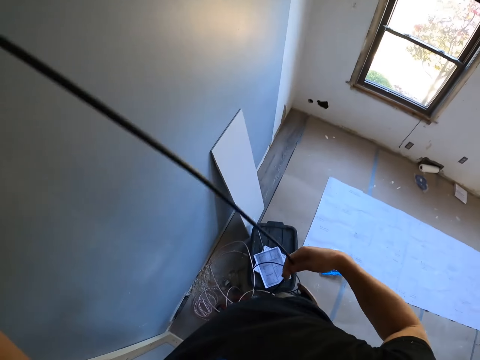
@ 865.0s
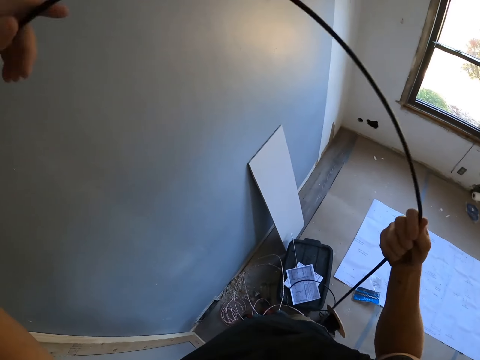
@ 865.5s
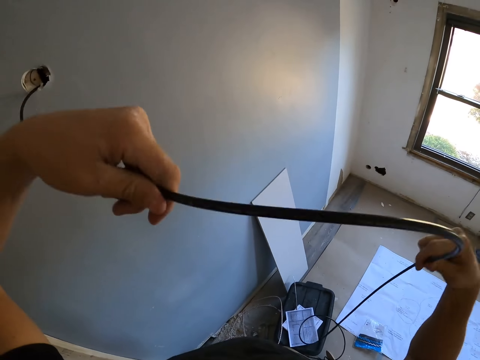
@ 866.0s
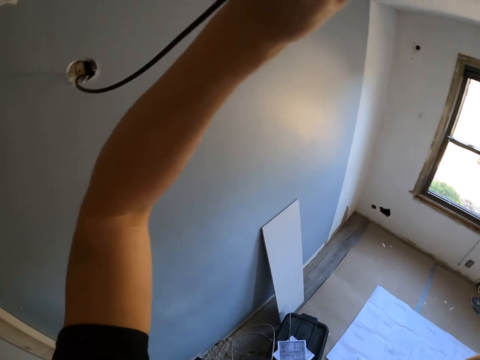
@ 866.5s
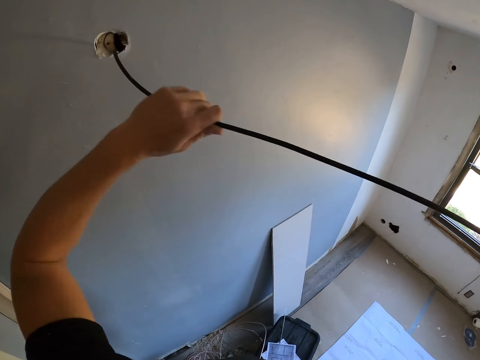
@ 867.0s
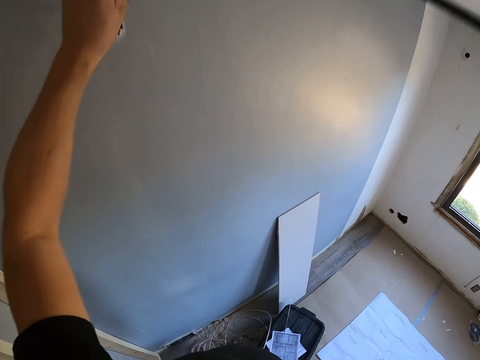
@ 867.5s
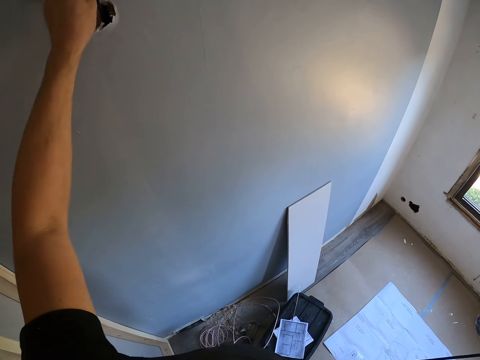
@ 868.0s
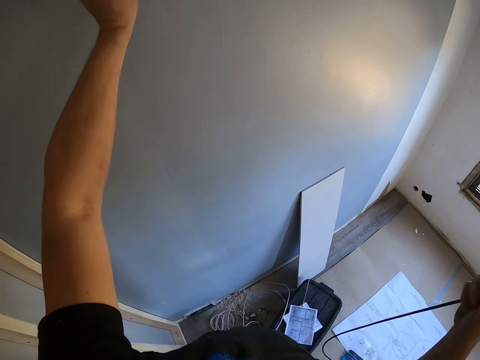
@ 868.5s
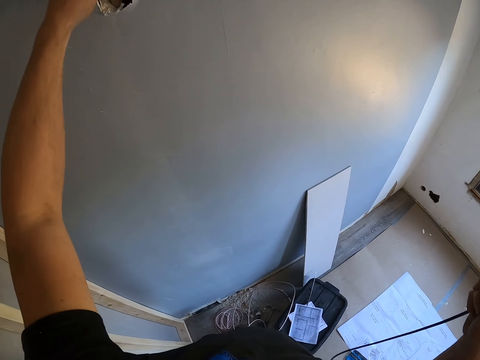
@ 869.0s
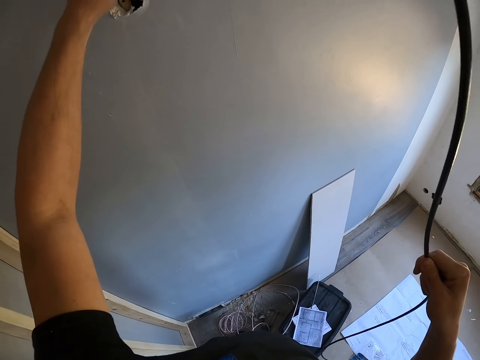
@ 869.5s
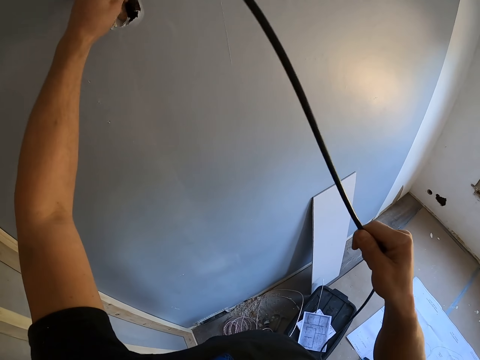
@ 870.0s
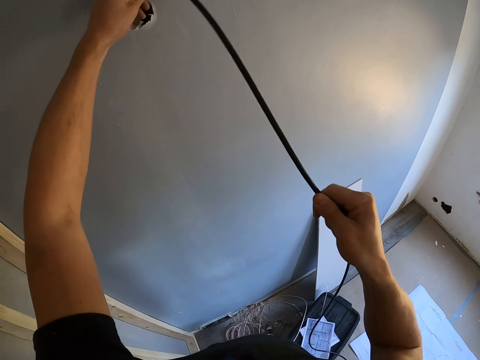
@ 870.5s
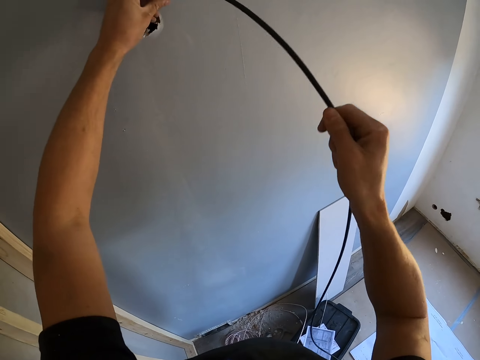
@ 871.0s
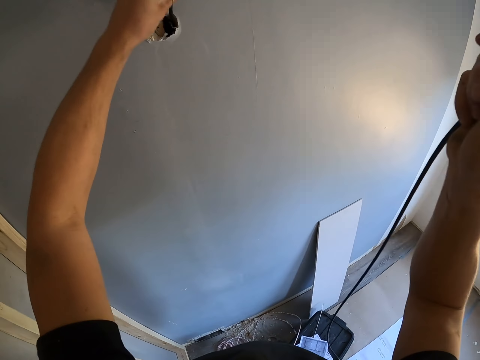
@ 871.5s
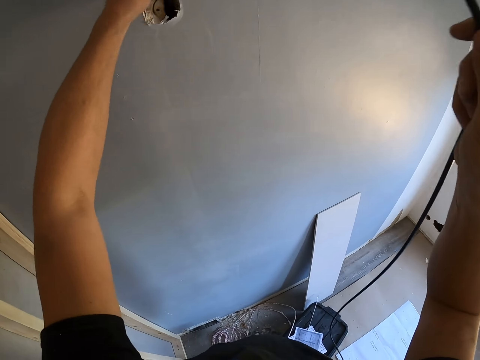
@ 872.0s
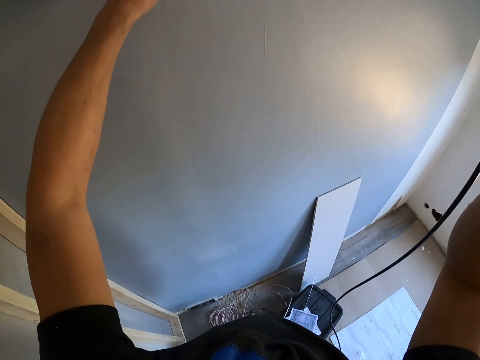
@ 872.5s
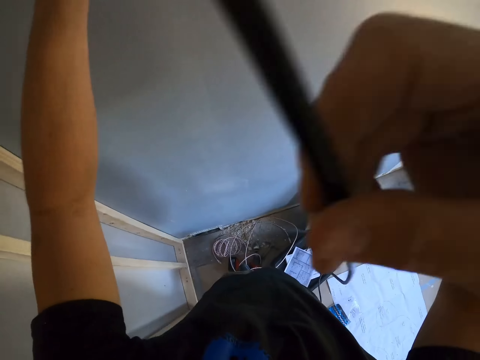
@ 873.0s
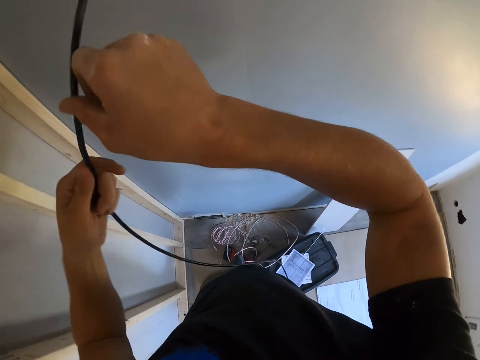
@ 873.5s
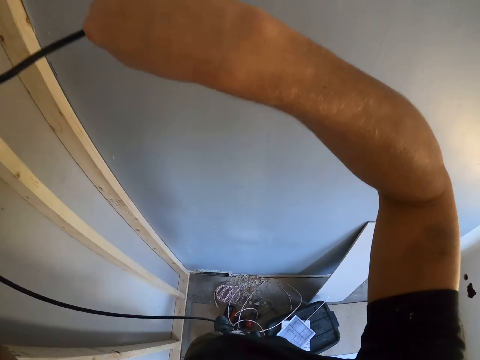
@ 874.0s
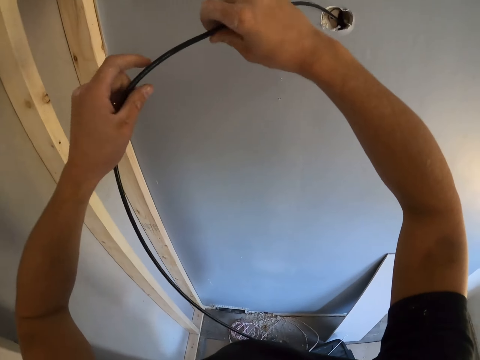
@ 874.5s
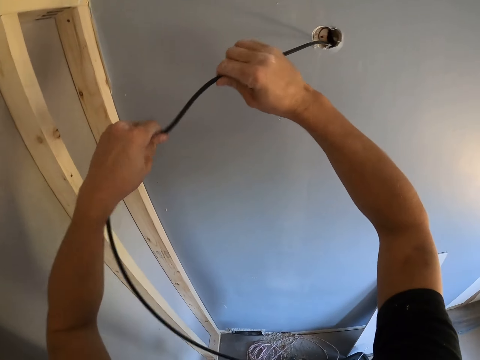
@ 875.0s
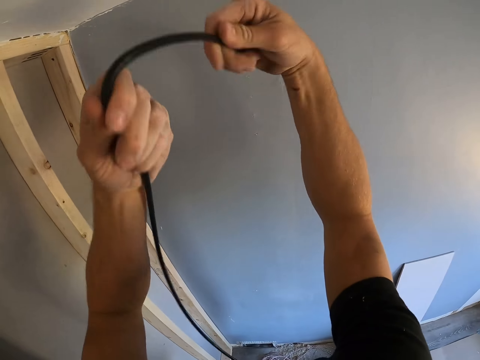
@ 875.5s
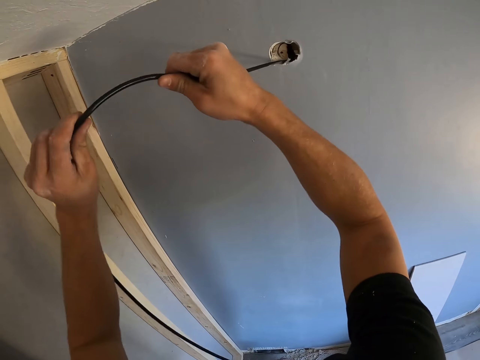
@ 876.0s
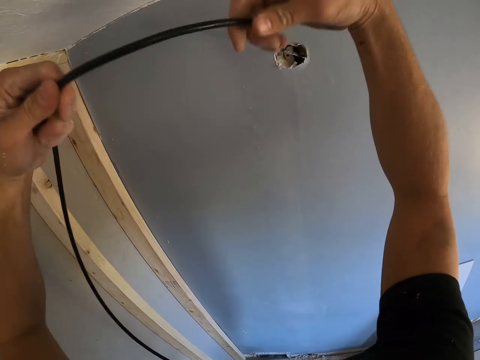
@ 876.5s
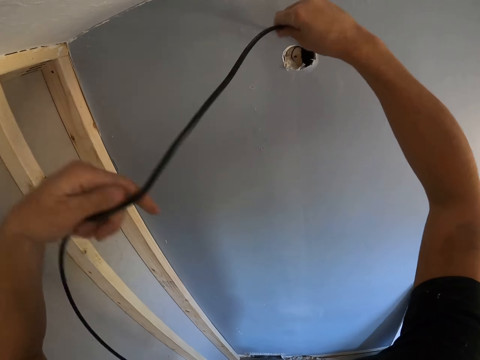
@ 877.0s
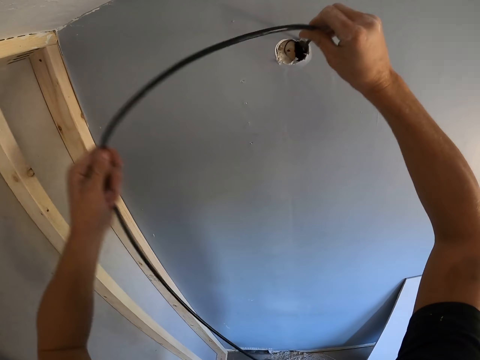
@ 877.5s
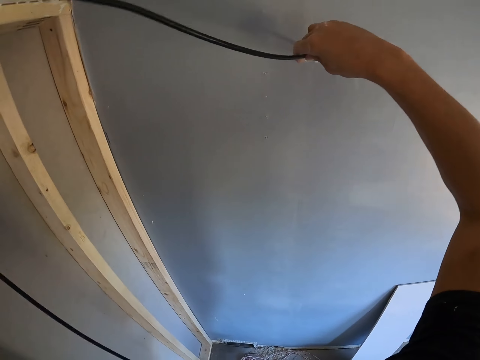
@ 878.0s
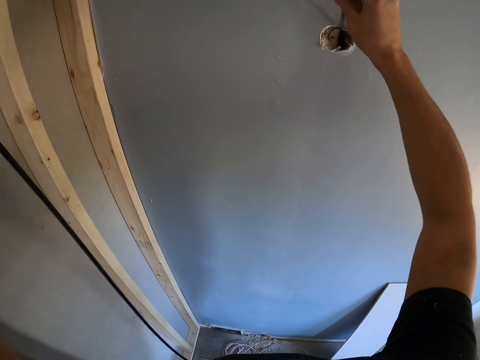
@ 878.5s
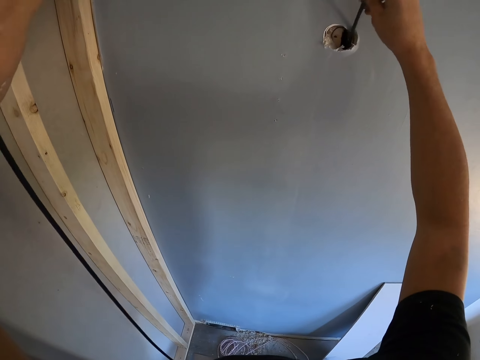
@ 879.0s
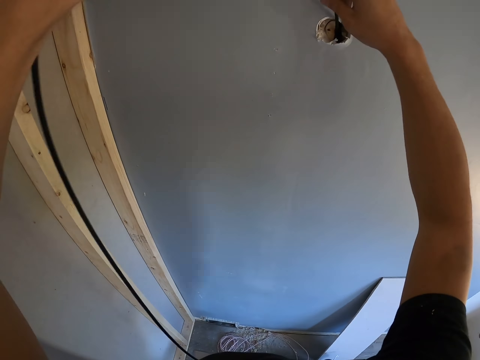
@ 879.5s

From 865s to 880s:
The camera wearer twists the cable. They hold the cable with both hands. They twist the cable.

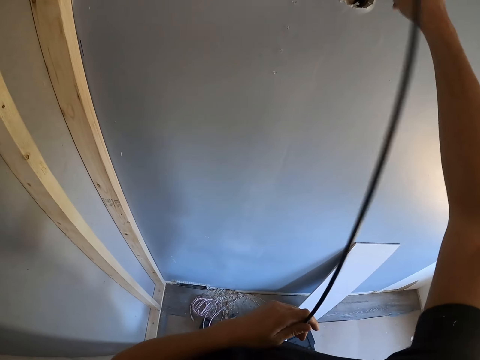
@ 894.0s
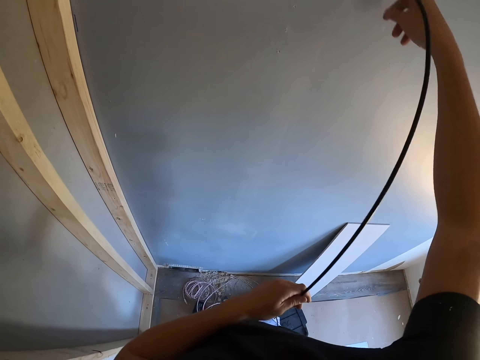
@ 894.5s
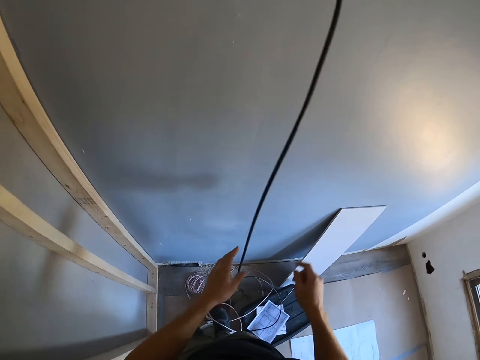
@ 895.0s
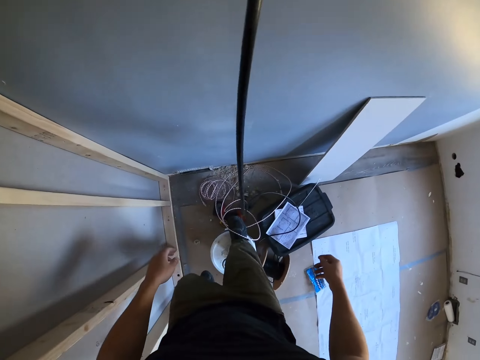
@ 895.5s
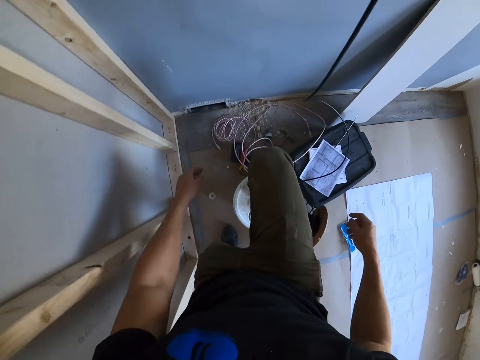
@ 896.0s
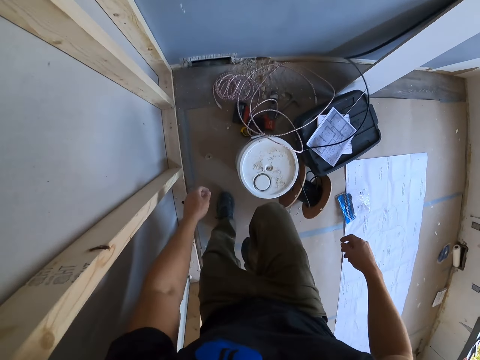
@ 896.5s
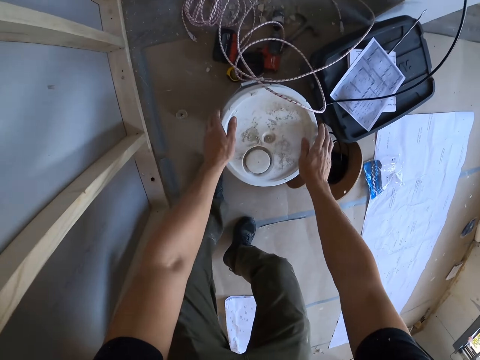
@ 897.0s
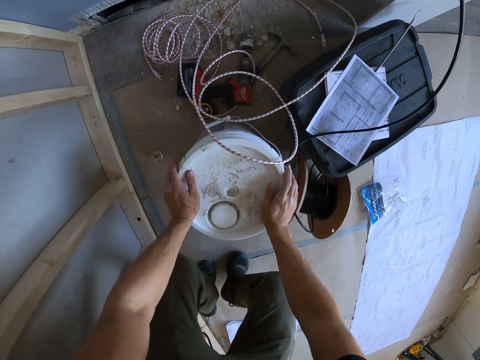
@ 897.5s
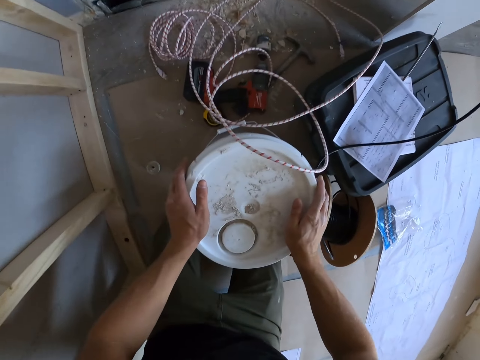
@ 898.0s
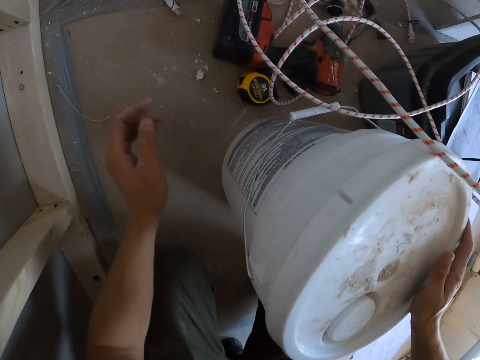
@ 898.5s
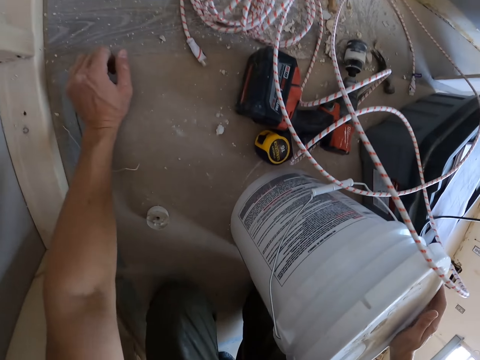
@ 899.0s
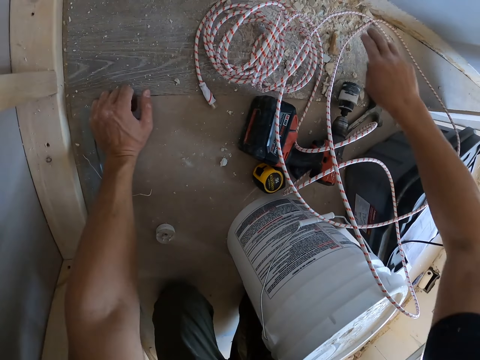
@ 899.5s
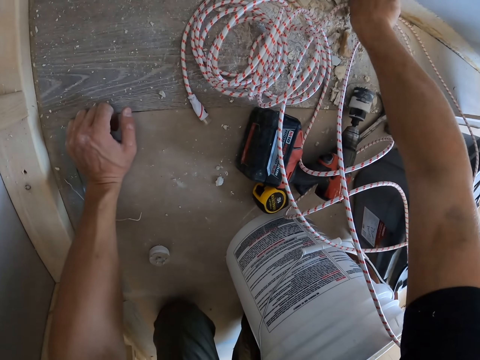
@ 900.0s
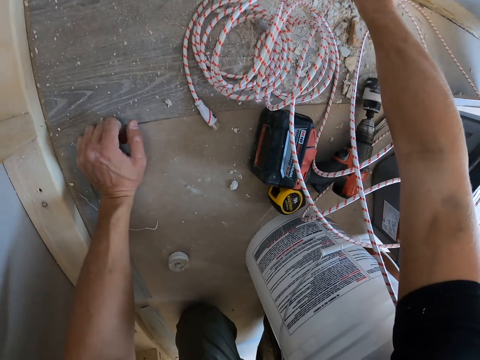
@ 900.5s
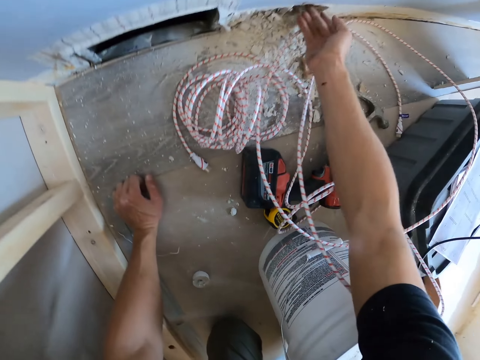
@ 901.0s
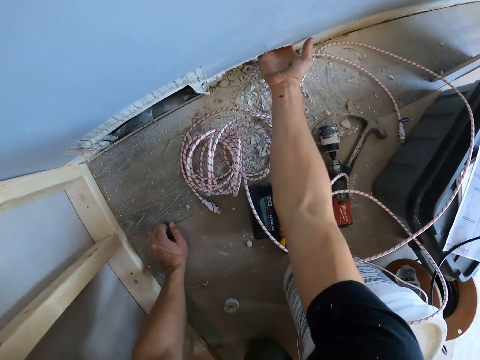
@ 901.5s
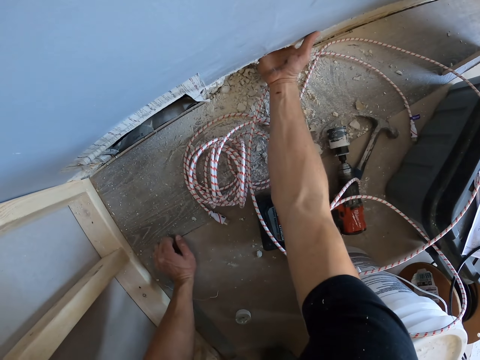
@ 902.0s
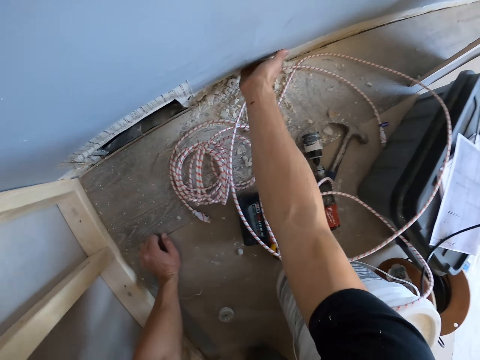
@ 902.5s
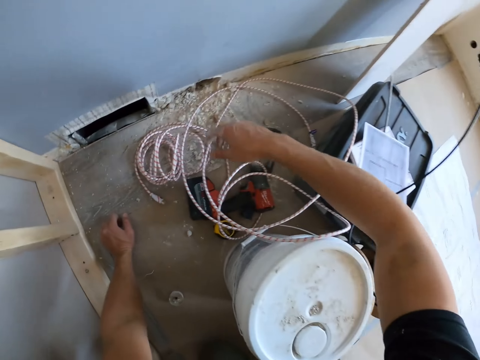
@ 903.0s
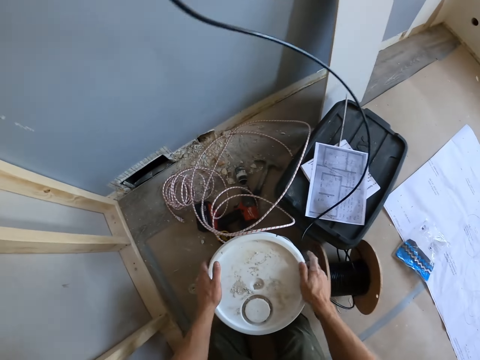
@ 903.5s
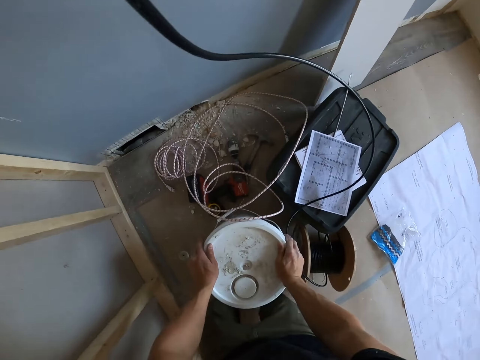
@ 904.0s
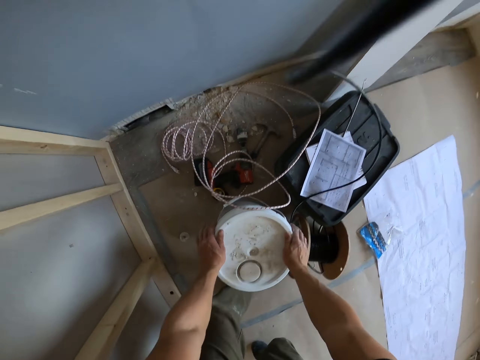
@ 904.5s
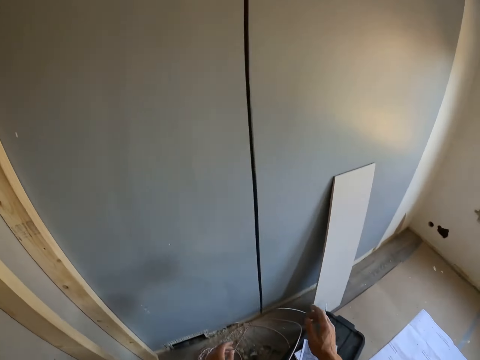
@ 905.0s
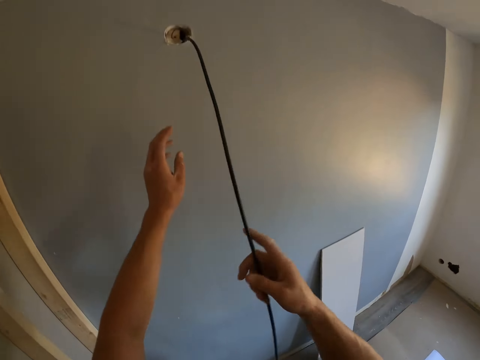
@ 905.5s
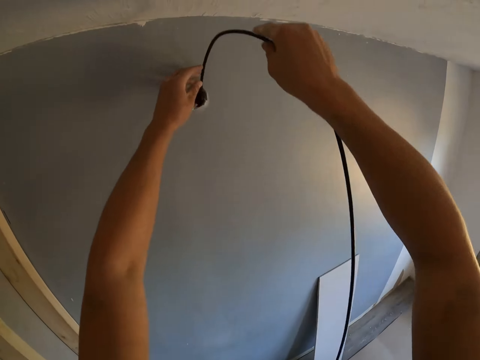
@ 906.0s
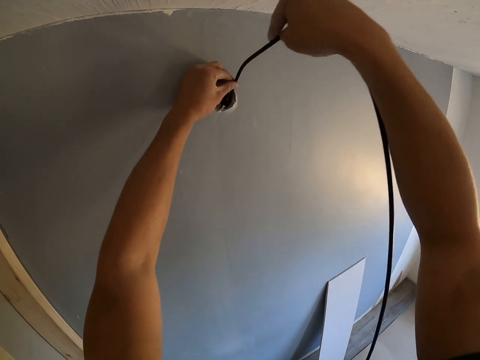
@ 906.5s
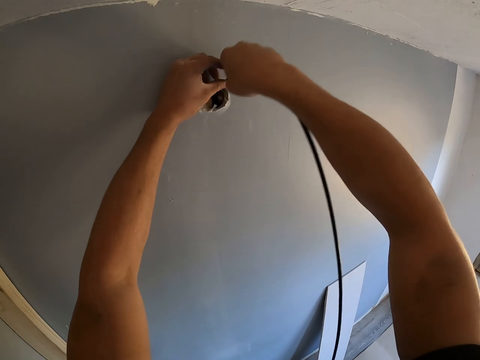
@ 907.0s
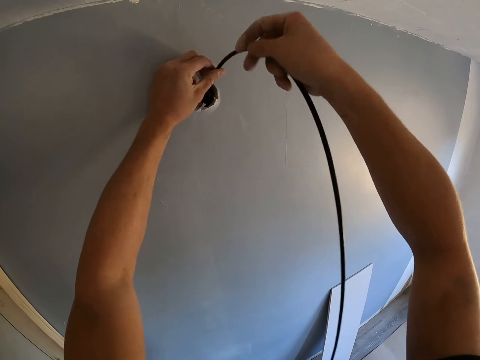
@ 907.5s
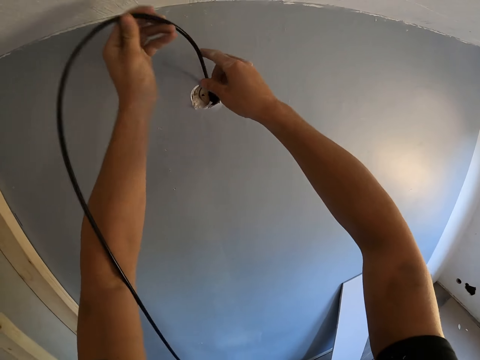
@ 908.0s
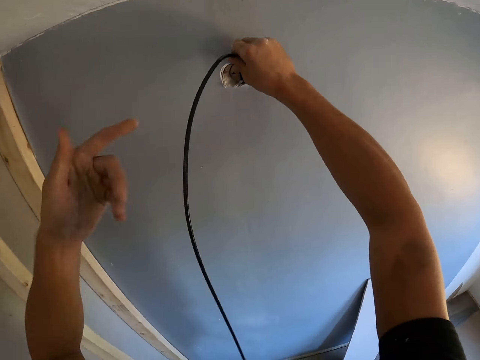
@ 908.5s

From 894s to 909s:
The camera wearer shakes the cable. He steps down from the bucket. He touches the bucket with his hands. He kneels on the floor beside the bucket. He inserts his hand inside a hole in the wall. He touches the bucket with his hands and holds the bucket. He stands up beside the bucket. He steps on the bucket. He holds the cable. He lifts his hand. He pushes the cable through the wall.
